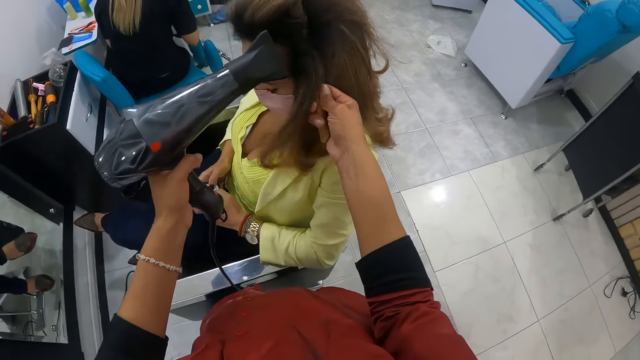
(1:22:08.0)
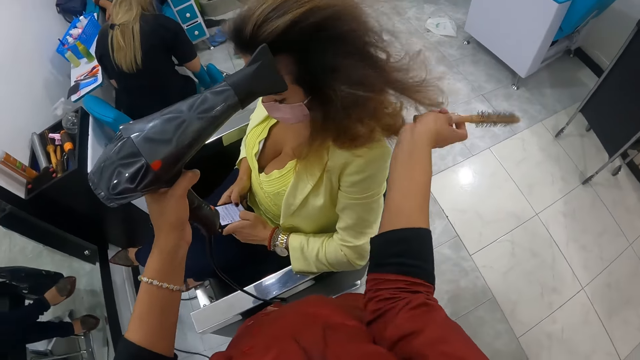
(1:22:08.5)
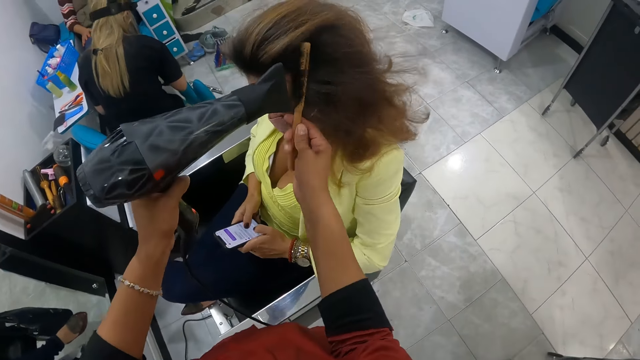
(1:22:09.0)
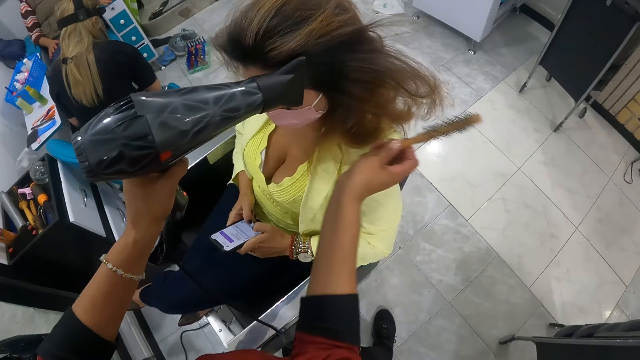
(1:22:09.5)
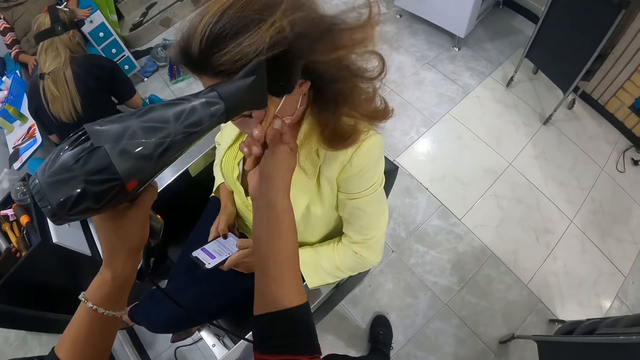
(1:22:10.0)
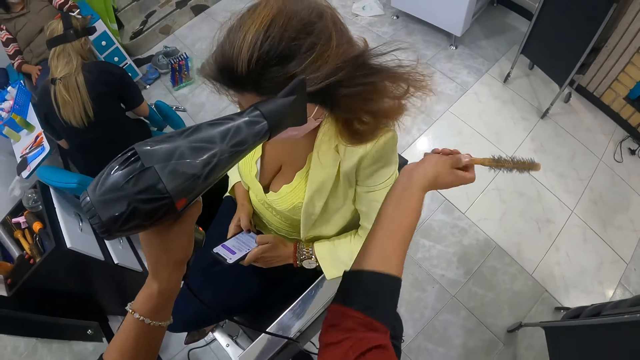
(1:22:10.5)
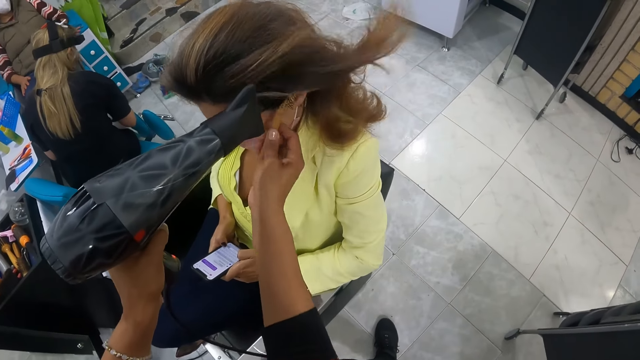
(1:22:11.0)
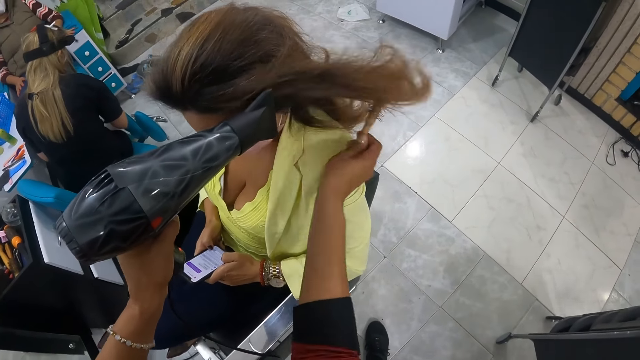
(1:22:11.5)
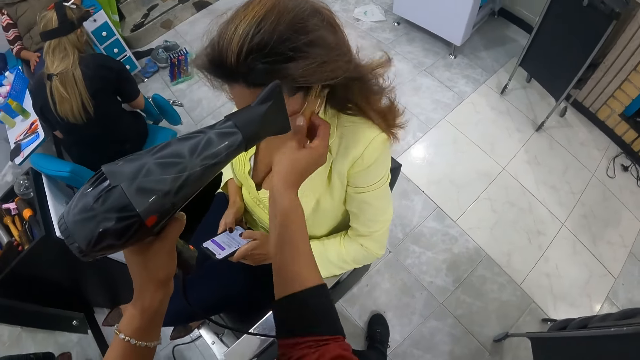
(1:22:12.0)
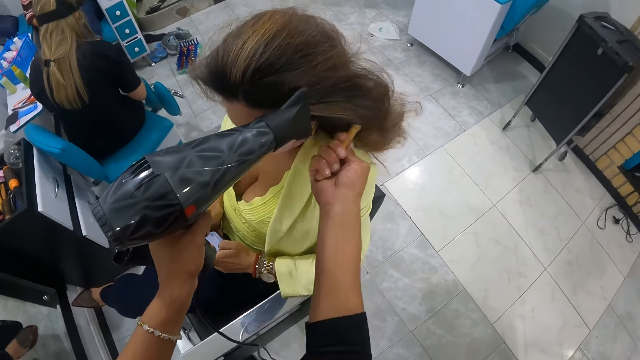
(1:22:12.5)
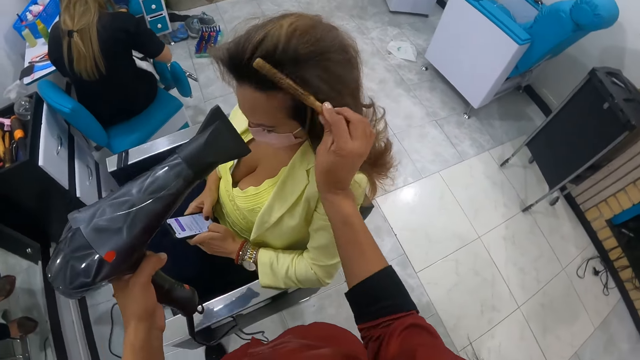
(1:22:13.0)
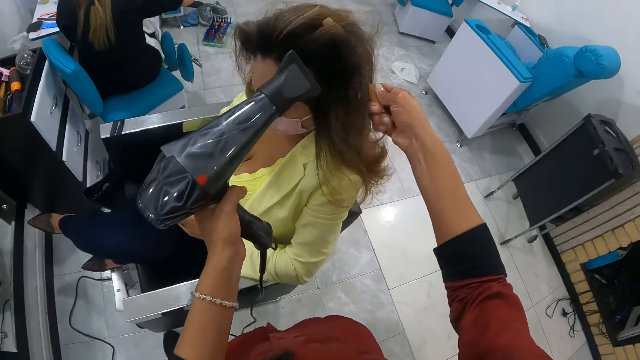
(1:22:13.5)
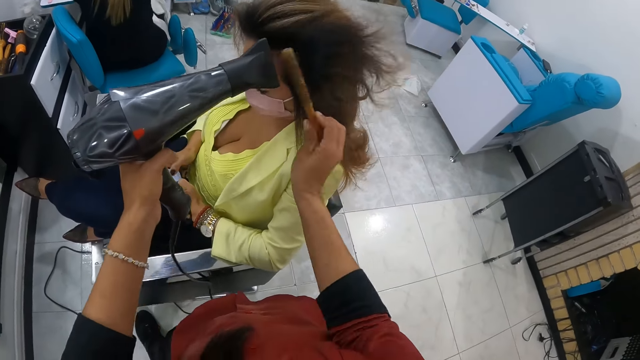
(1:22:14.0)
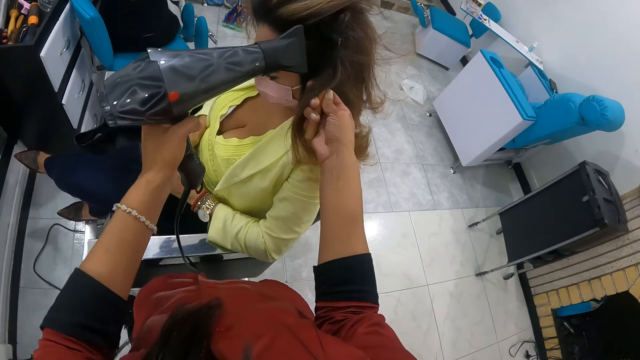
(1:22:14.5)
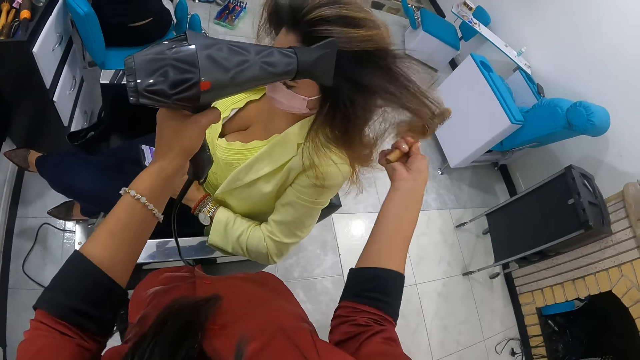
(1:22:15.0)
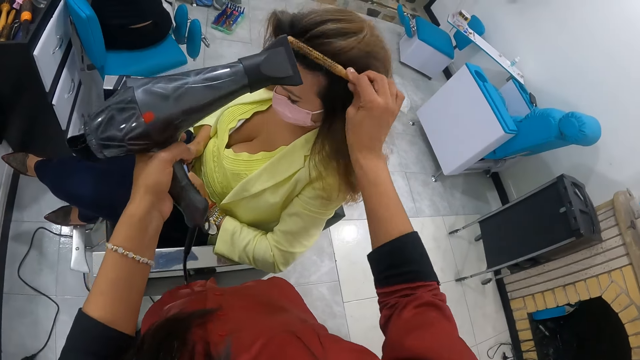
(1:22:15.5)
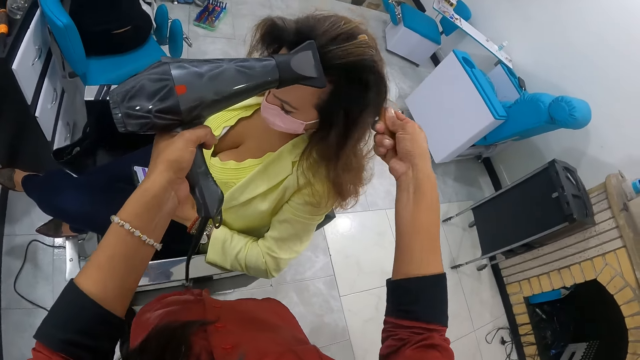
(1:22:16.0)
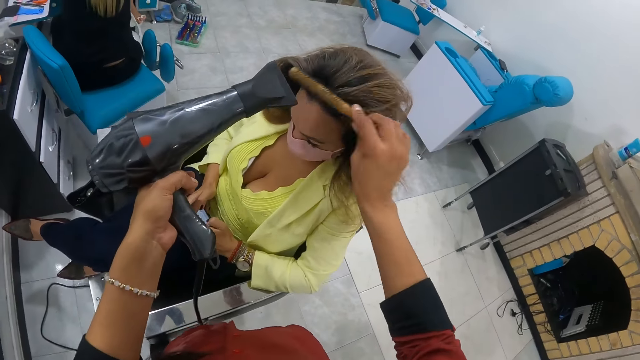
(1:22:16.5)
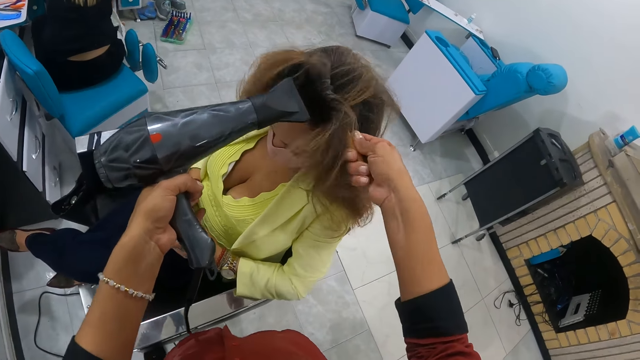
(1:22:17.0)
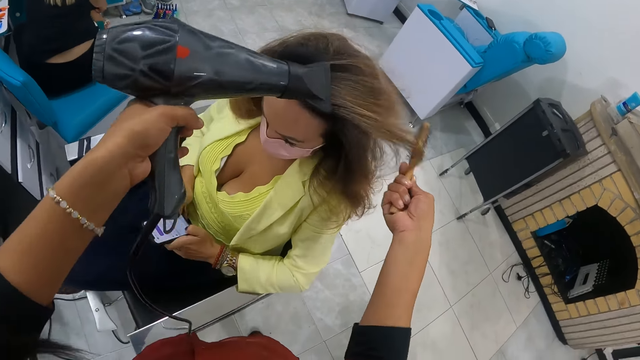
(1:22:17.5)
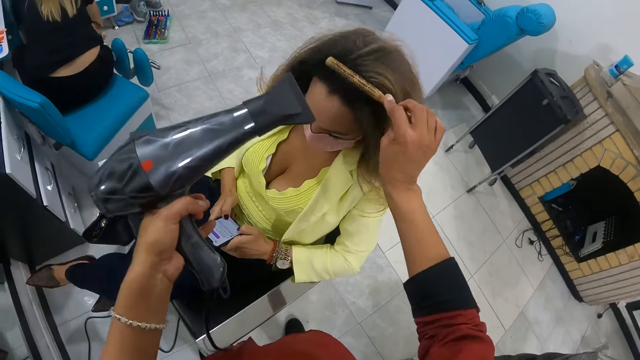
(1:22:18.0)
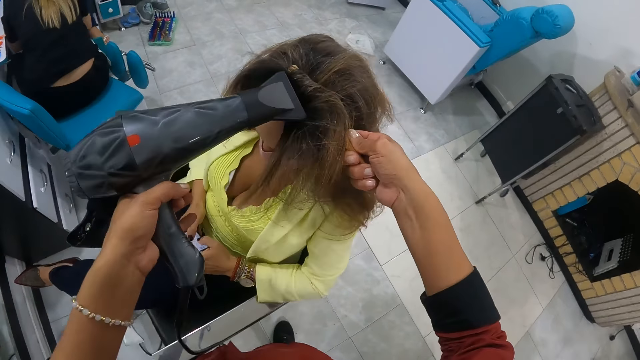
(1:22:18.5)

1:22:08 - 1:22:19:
A person types on the phone. The camera wearer blow dries the person's hair. Another person pedicures yet another person.

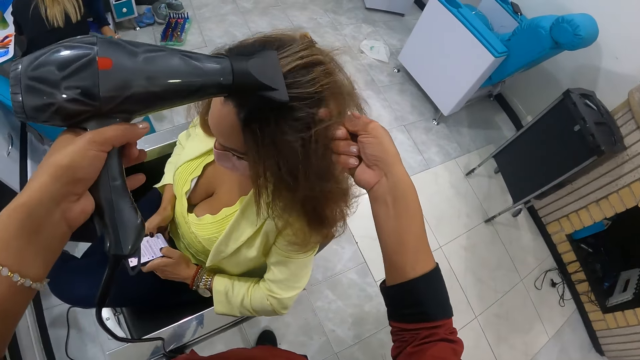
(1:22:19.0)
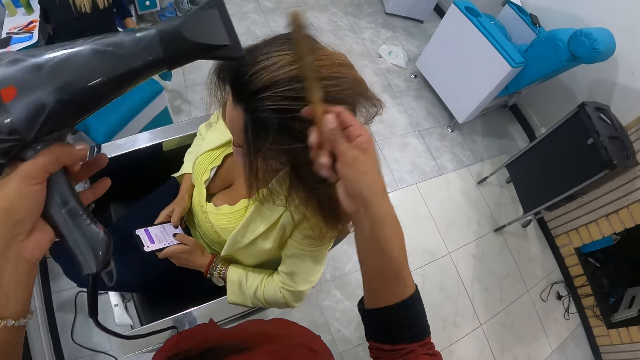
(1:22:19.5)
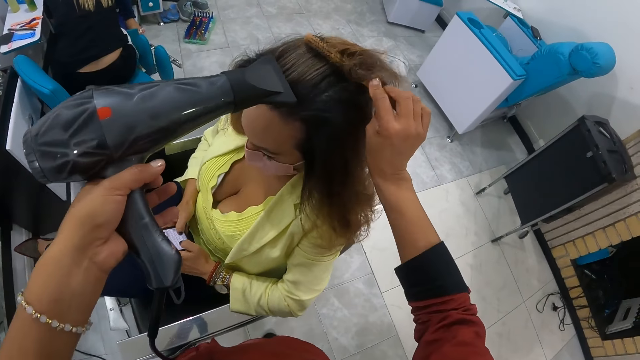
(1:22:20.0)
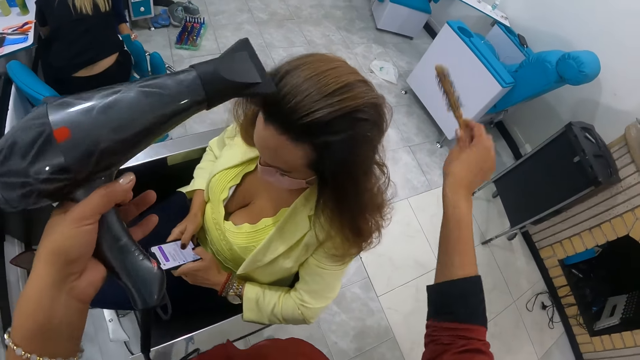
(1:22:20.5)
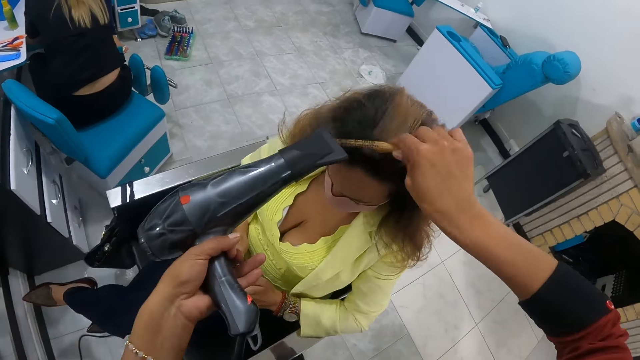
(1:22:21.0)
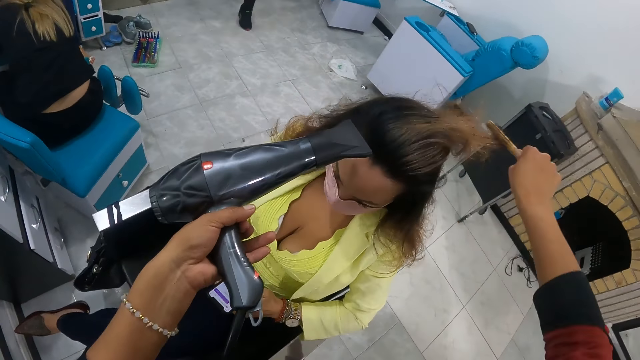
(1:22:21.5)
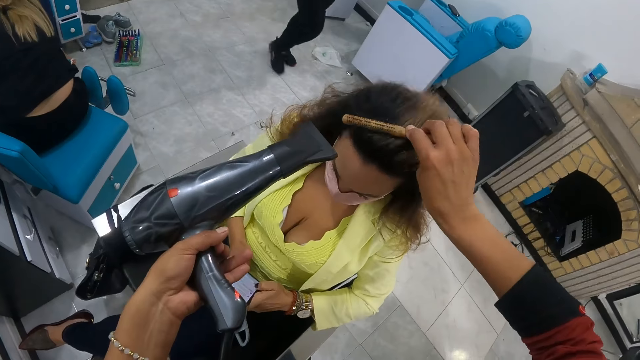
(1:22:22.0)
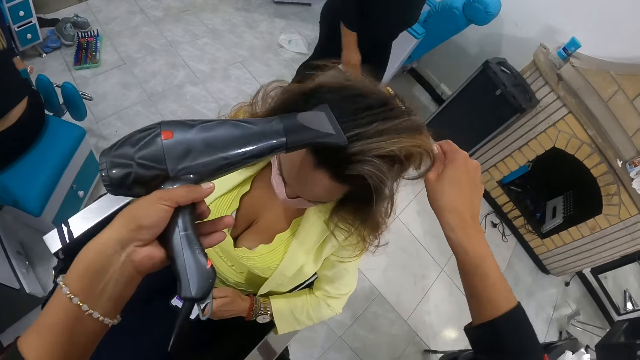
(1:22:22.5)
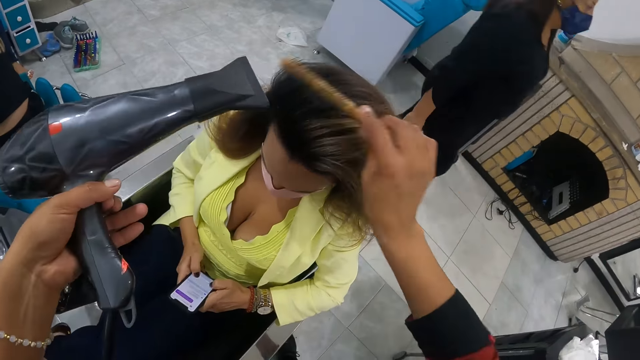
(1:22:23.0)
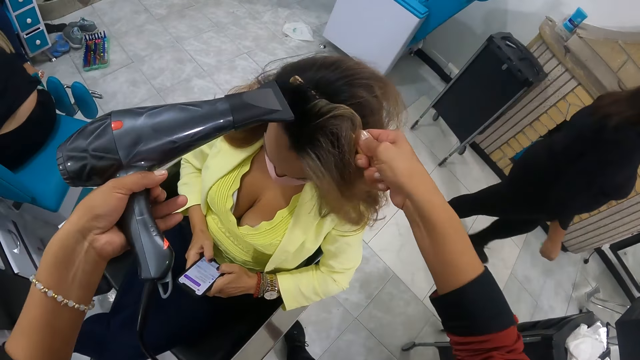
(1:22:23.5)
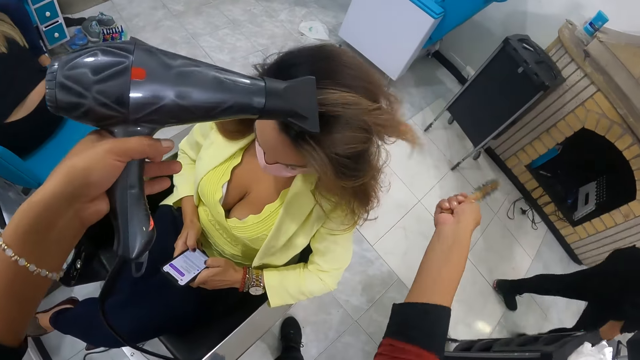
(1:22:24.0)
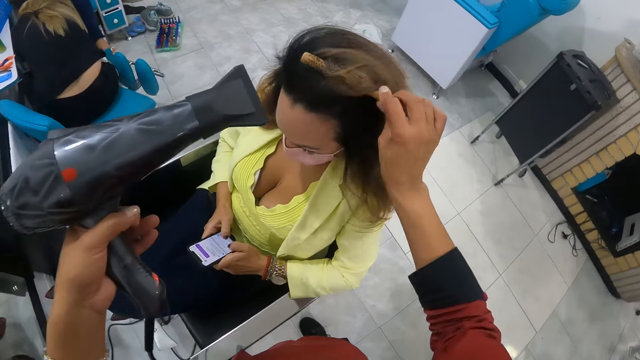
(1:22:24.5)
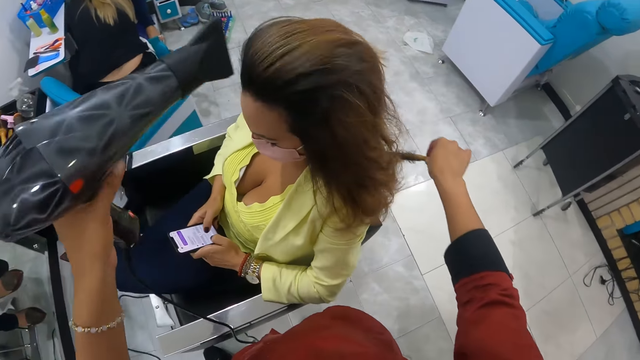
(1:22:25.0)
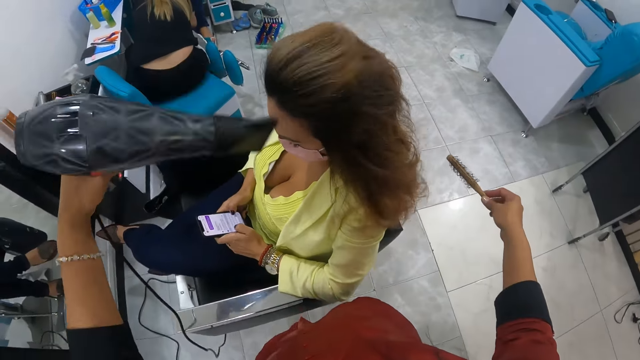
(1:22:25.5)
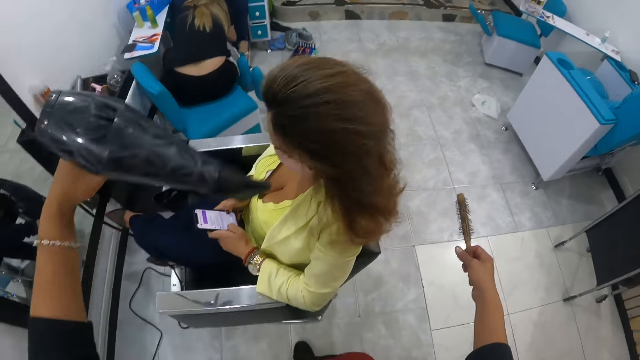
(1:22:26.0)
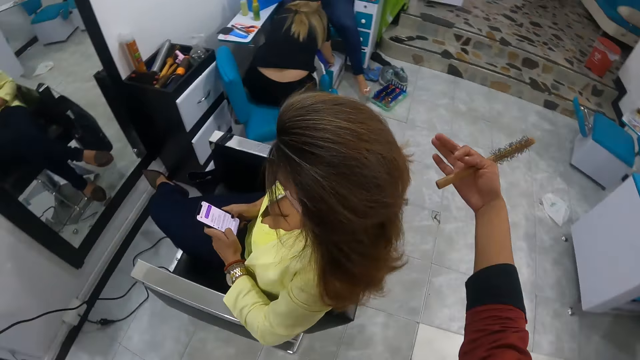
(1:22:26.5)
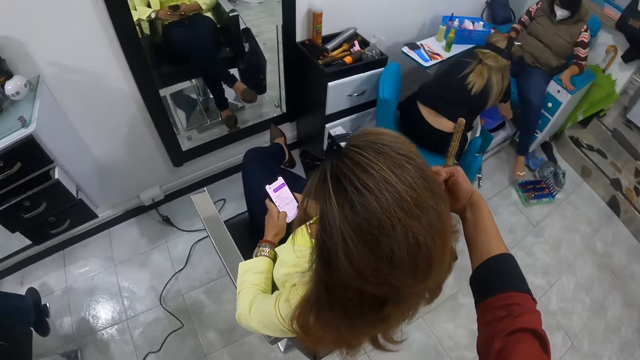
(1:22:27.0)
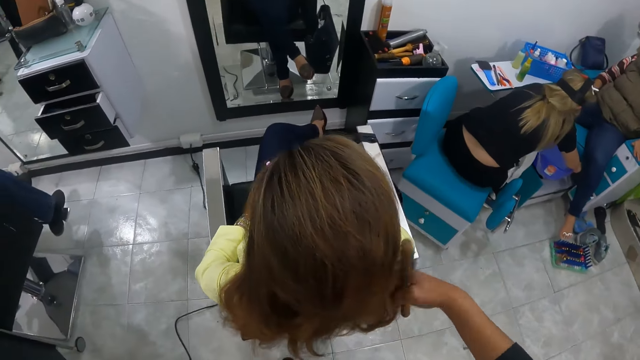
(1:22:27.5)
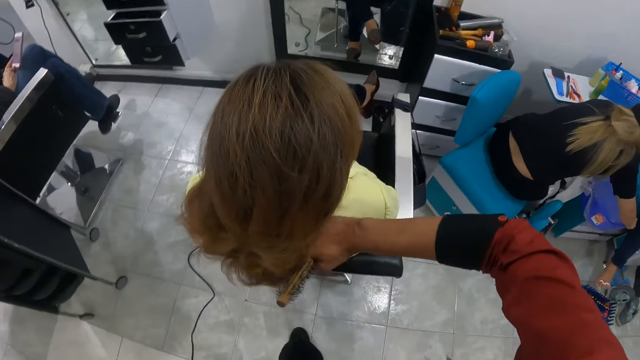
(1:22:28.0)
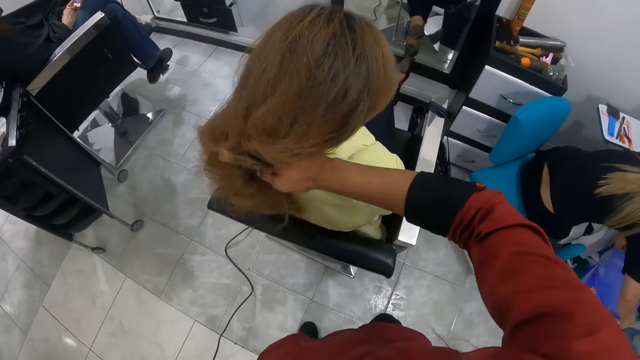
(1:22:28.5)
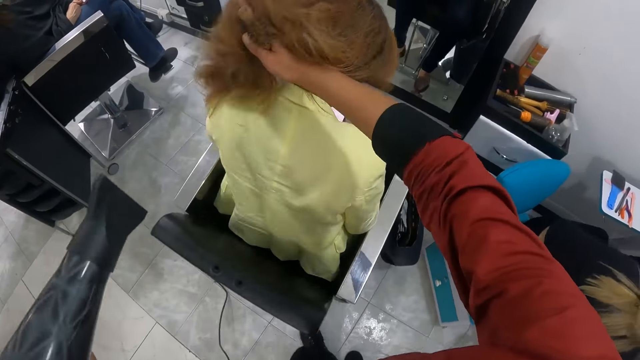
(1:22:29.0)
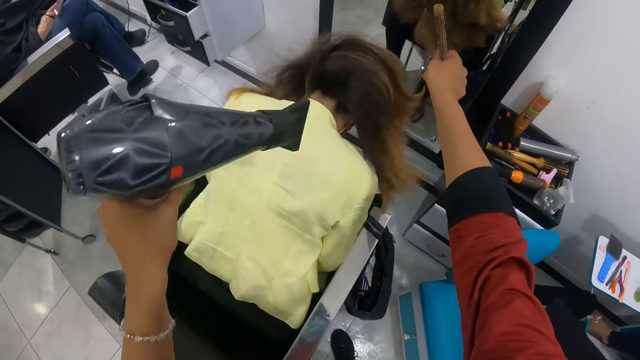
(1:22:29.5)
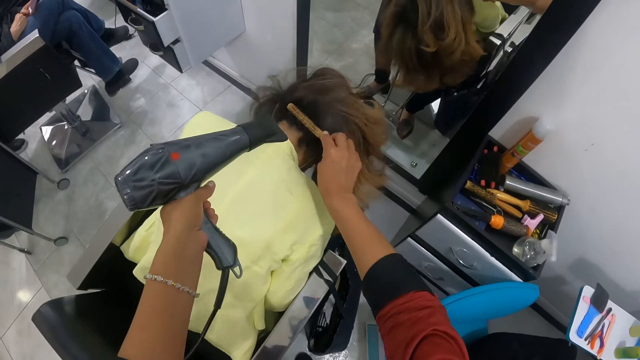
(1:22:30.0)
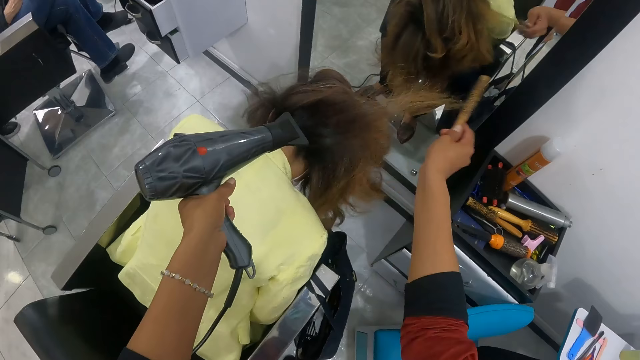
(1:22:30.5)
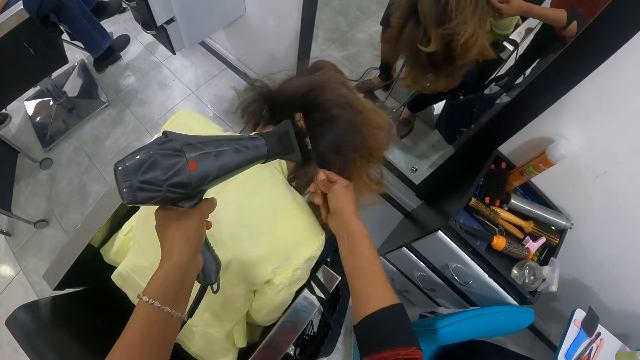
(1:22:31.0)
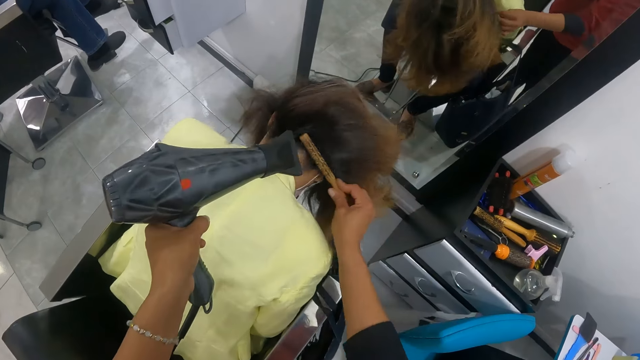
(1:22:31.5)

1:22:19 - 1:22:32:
A person walks around the salon. The camera wearer removes the comb from a woman's hair. She airs the woman's hair with the blow-dryer. She turns. She lifts the hair of the woman with her right hand. She holds the woman's hair. The woman bends her head. The camera wearer dries the hair of the woman with the hair dryer in her left hand. She brushes the hair of the woman with the brush in her right hand.
